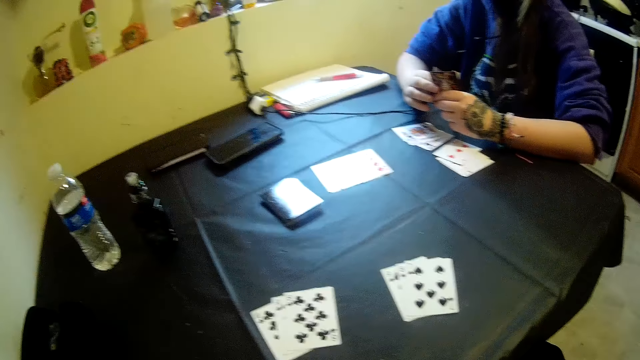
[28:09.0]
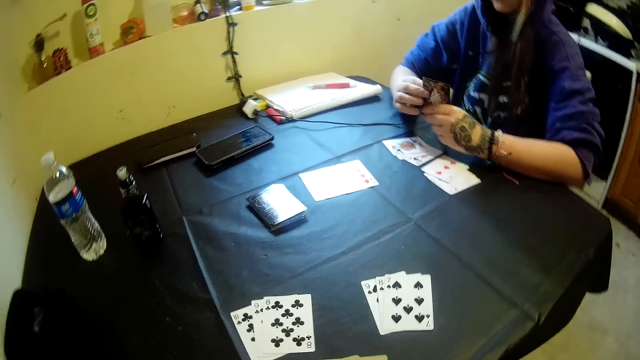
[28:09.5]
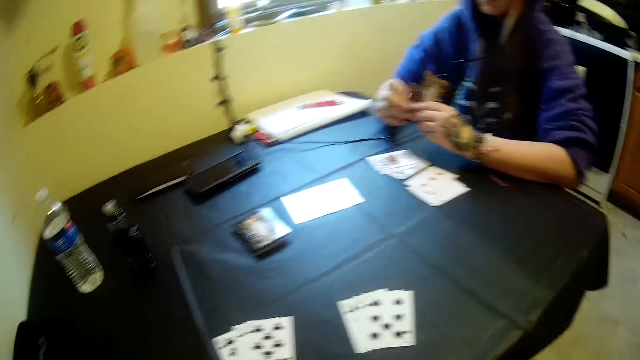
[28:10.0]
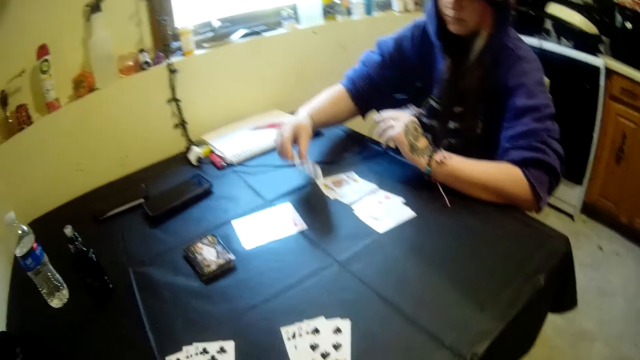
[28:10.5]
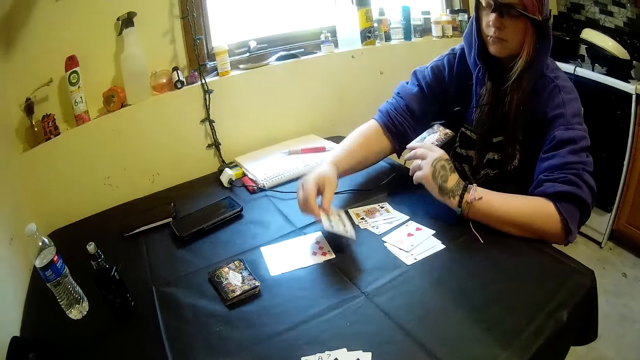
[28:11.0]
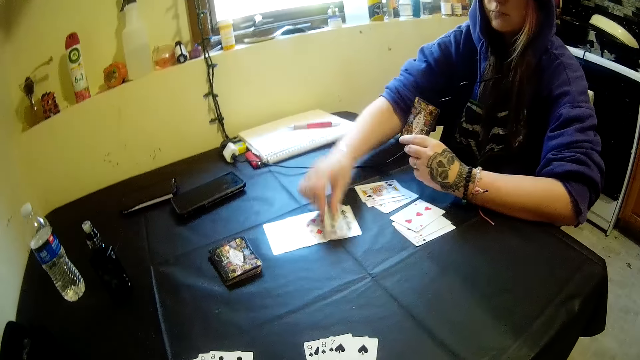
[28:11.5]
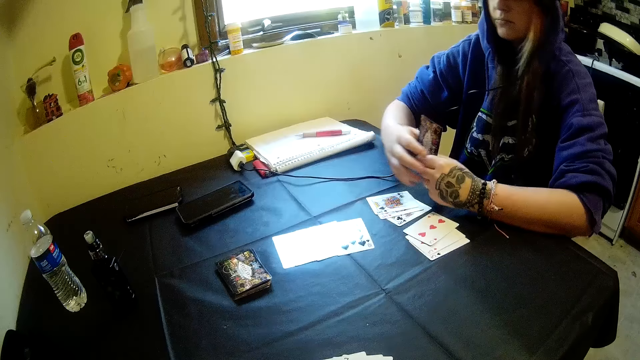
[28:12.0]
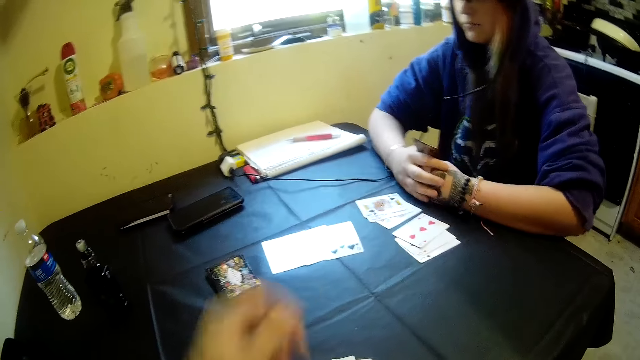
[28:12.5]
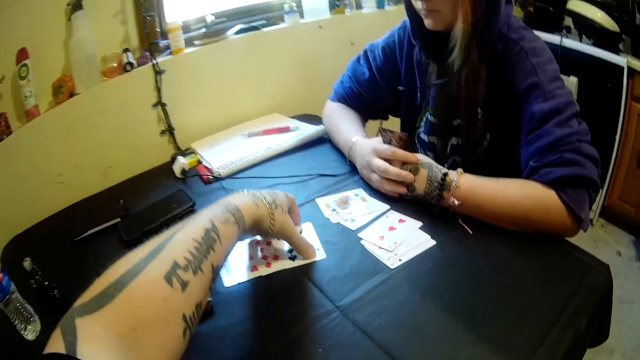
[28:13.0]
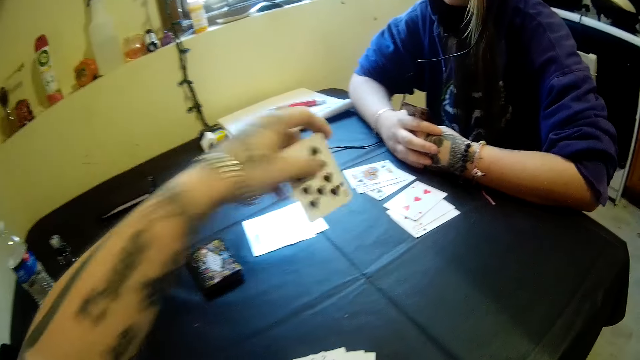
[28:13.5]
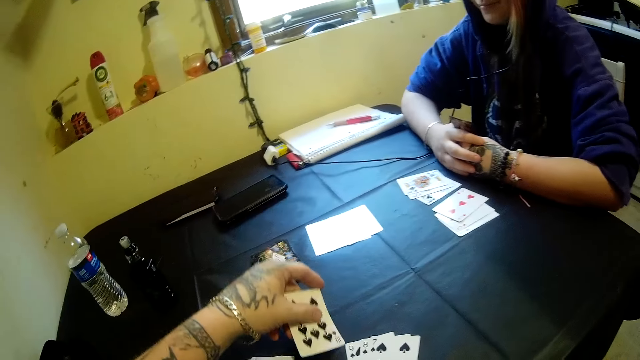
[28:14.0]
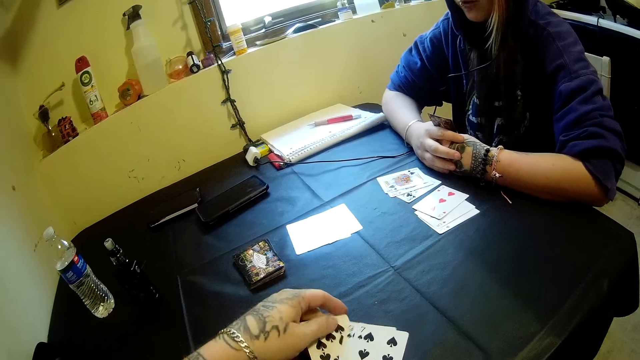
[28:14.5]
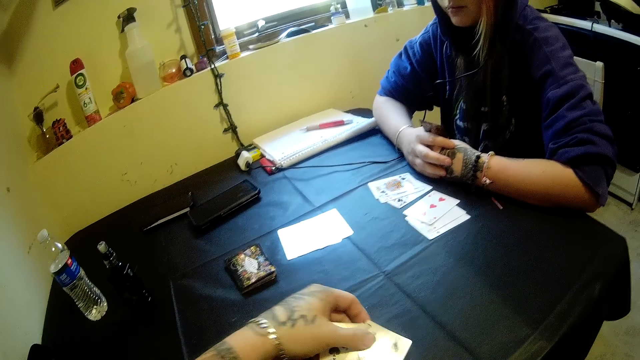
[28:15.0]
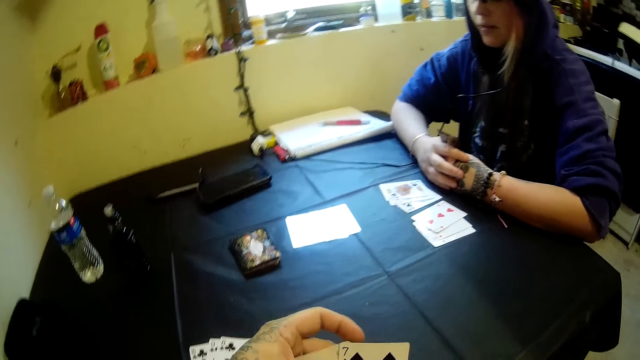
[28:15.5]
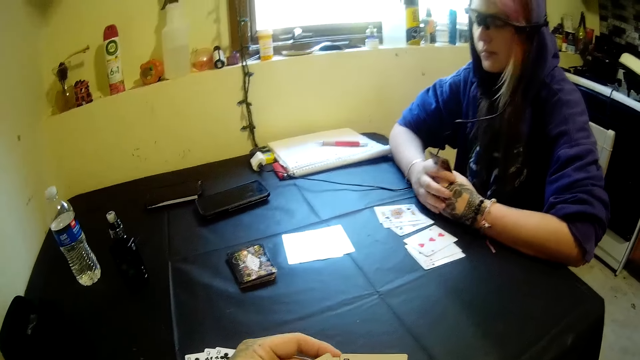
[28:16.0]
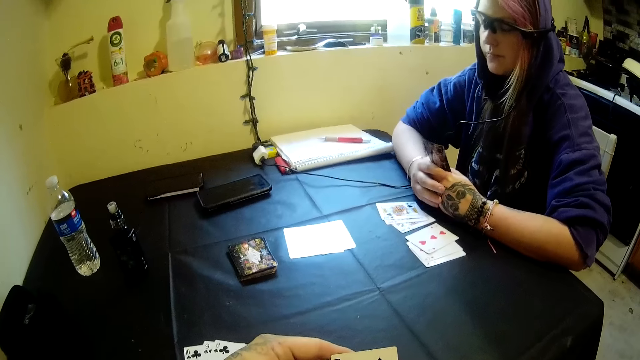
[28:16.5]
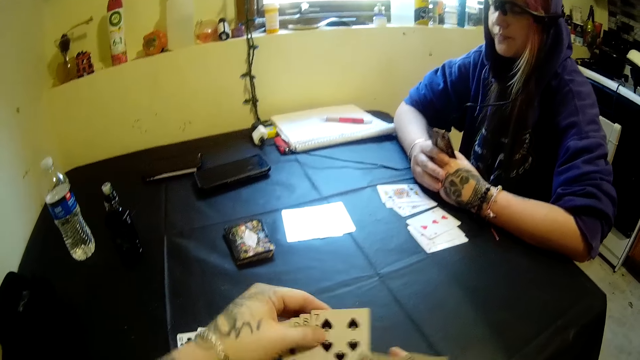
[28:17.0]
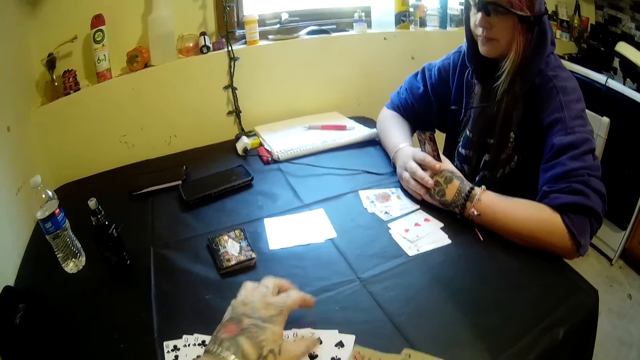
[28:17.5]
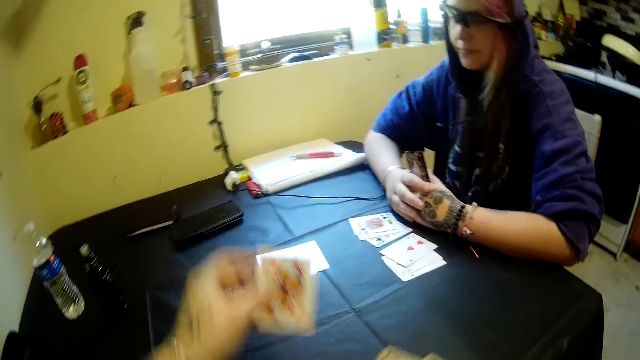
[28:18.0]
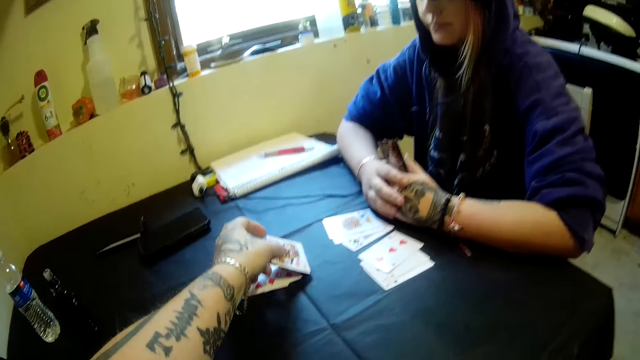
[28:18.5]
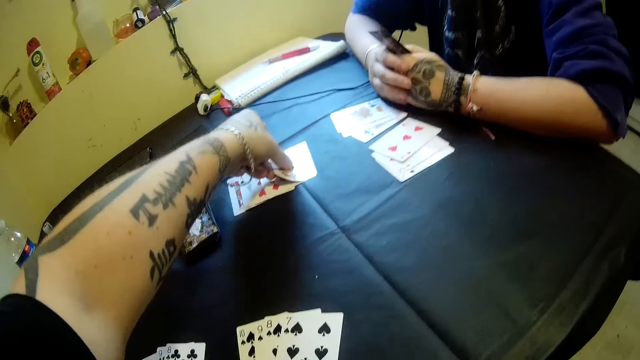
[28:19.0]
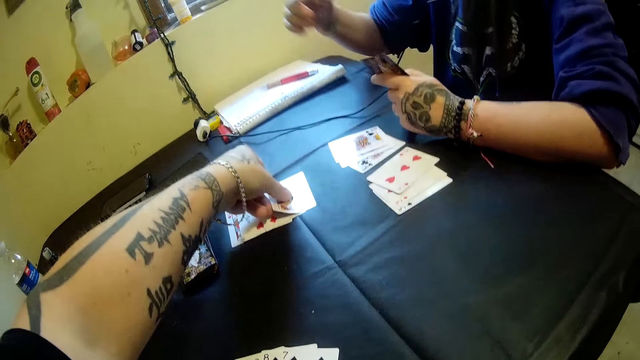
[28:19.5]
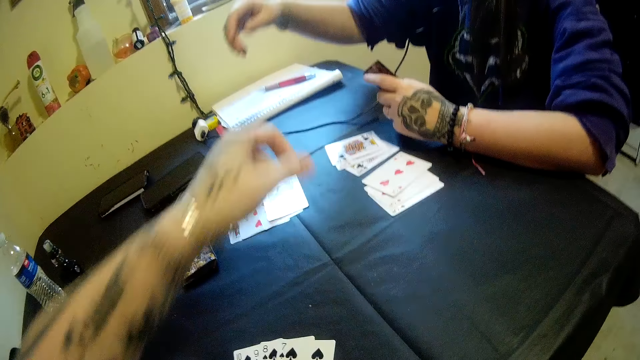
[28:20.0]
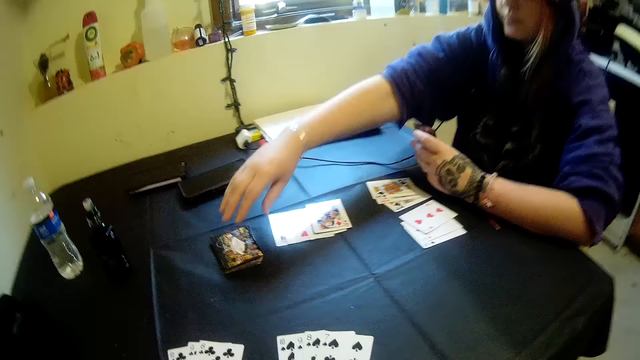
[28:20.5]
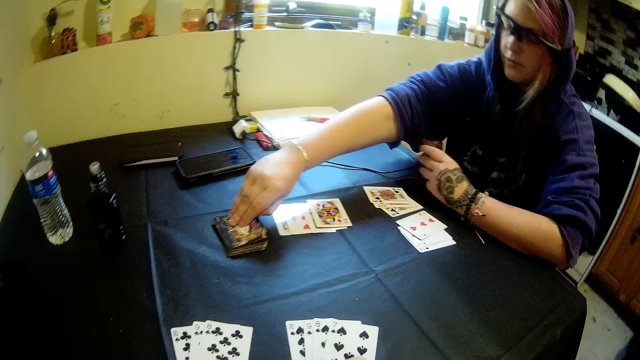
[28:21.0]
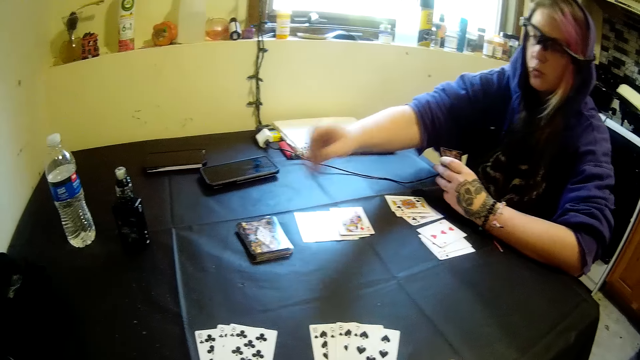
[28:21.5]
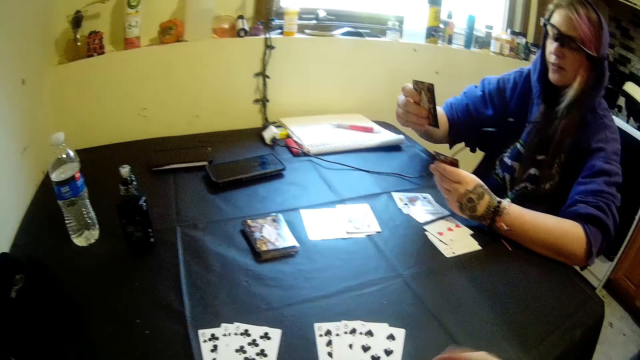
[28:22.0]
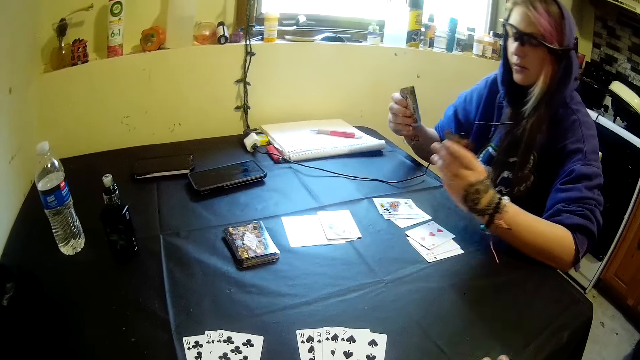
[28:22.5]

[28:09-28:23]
The woman drops a card in her hands on the table. The camera wearer lifts one hand. He looks at the woman. He picks a card with his left hand from the table. He shuffles the cards in his hands. He puts the playing cards together. He puts some playing cards on the table. He pulls one playing card. He holds the playing card. He lifts the playing card. He drops the card from his hands on the table. He looks around. He converses with the woman. The woman picks a card from the table with her right hand. The camera wearer looks around. The woman drops the playing cards.

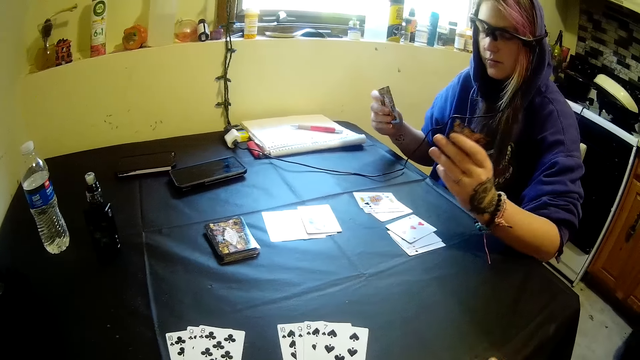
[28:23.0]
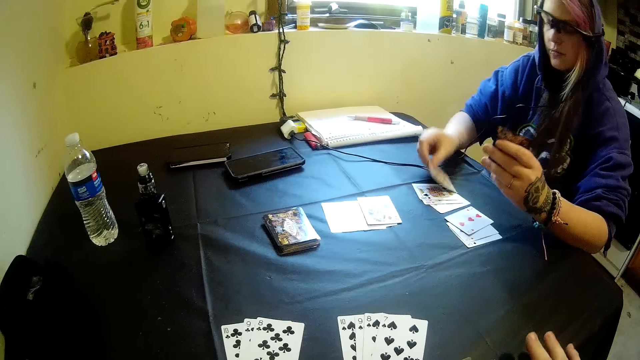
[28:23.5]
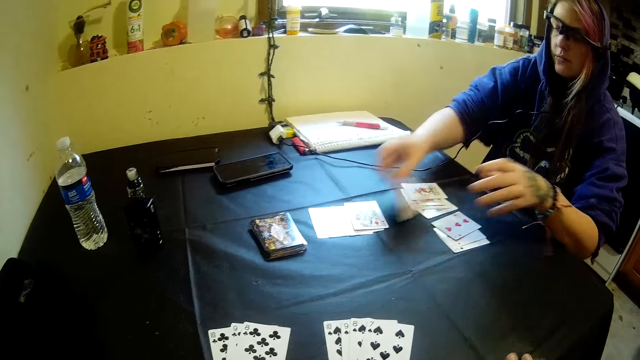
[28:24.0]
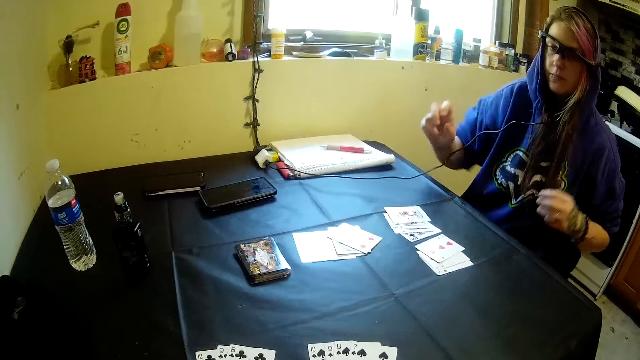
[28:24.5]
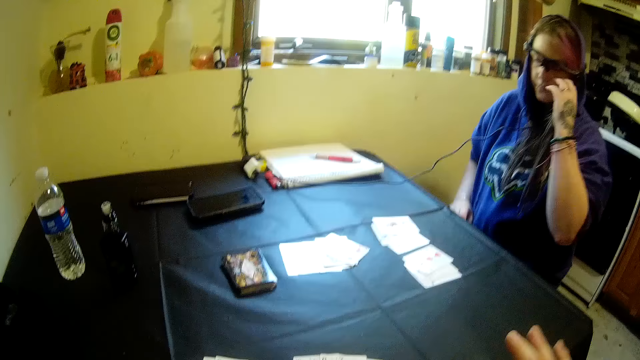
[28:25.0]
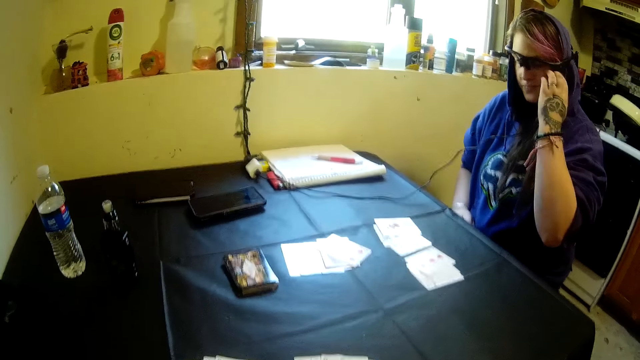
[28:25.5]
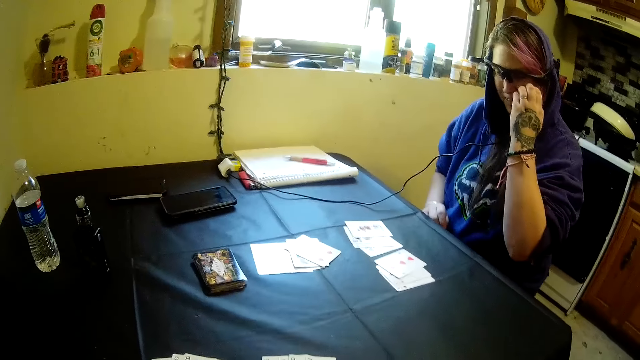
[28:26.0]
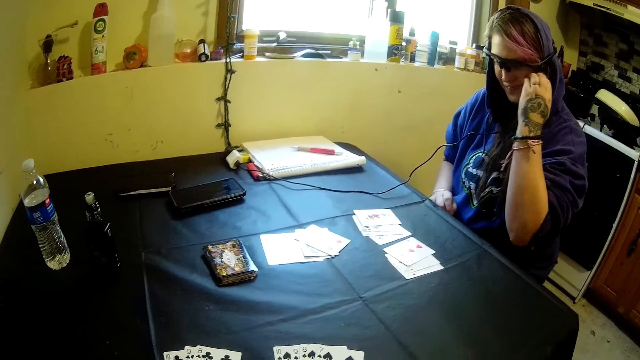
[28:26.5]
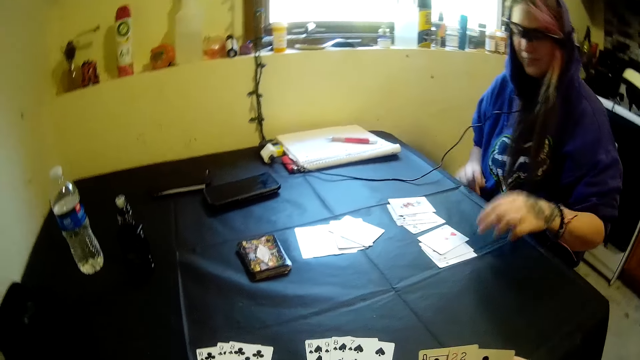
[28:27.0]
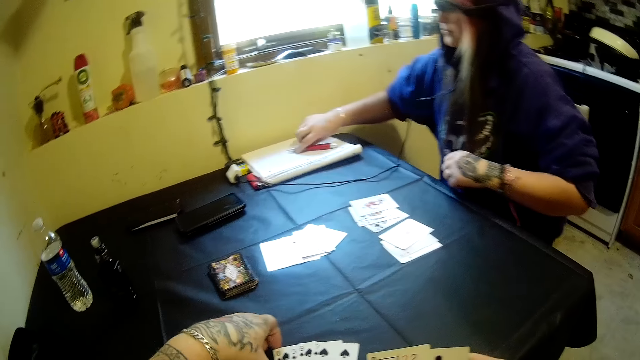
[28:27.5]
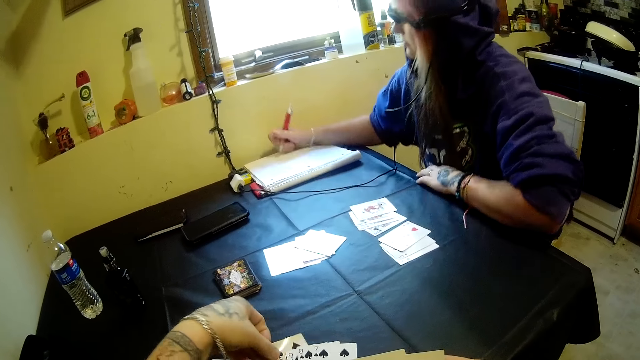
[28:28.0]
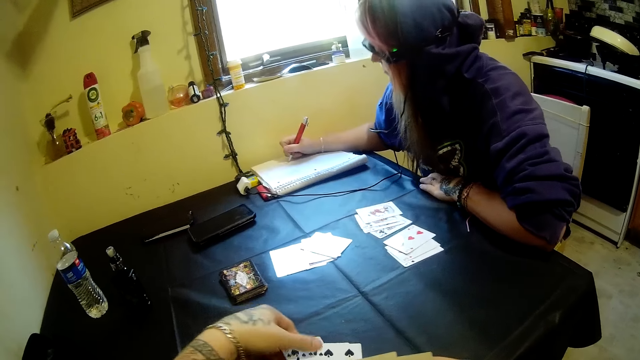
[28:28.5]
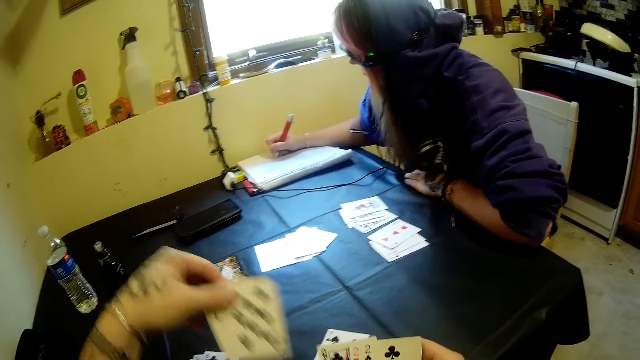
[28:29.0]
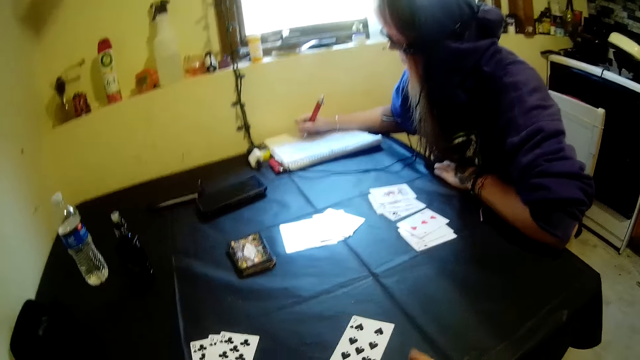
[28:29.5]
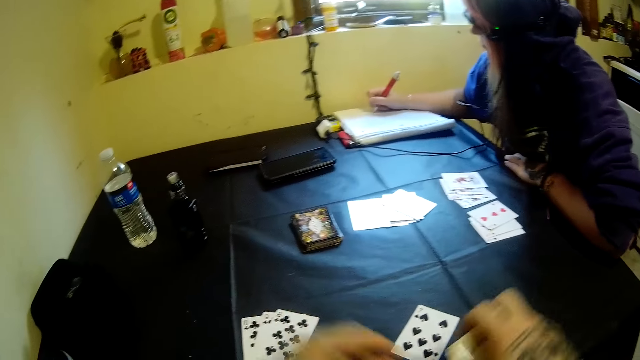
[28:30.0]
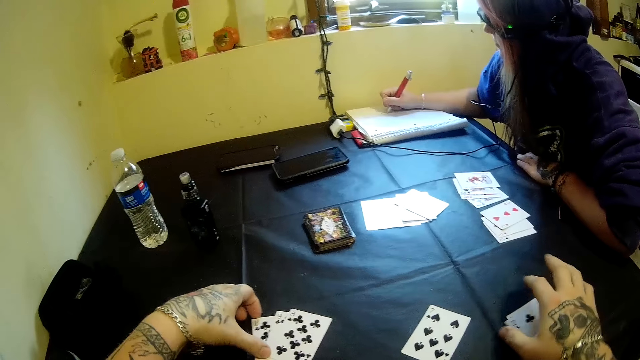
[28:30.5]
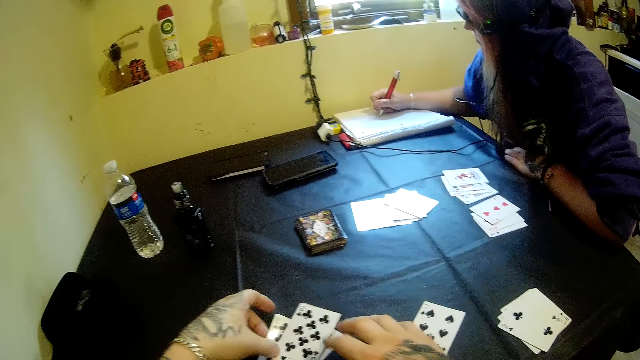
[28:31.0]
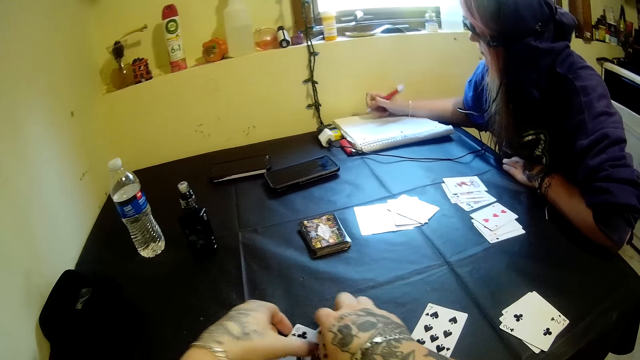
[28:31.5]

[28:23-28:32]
The woman drops a card in her hands on the table. The camera wearer looks around. He taps the table with his right hand. The woman picks a pen on the table with her right hand. The camera wearer touches the playing card. He holds the playing card. He looks at the card. The woman writes with the pen on a book on the table. The camera wearer pulls the playing card. He holds the playing card. He holds the playing cards together. He looks around. He lifts both hands. He drops a card from his hands on the table. He lets go of the playing cards from one hand. He touches the playing cards with both hands.
